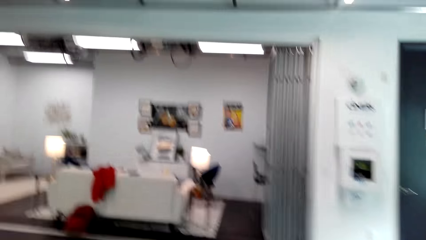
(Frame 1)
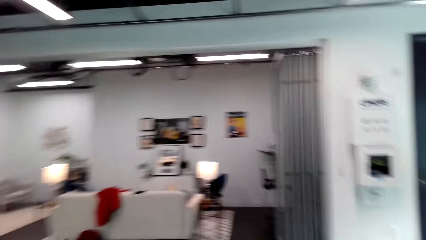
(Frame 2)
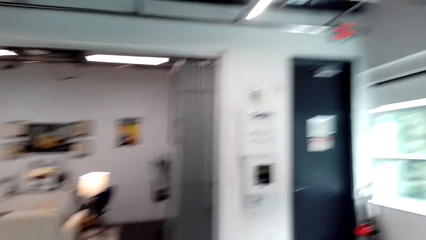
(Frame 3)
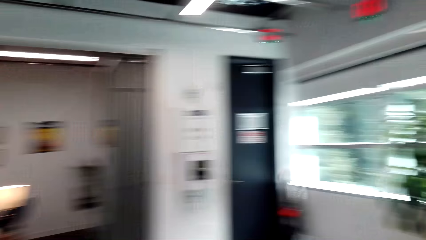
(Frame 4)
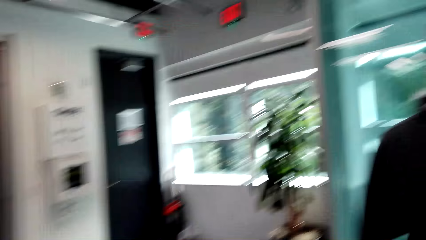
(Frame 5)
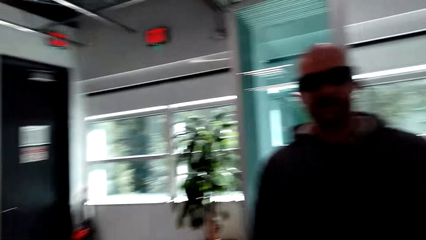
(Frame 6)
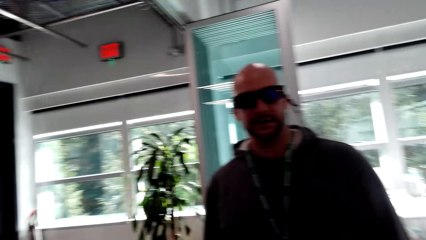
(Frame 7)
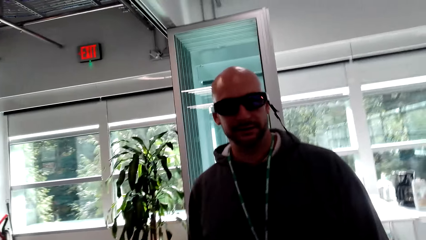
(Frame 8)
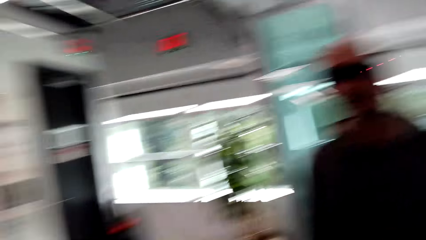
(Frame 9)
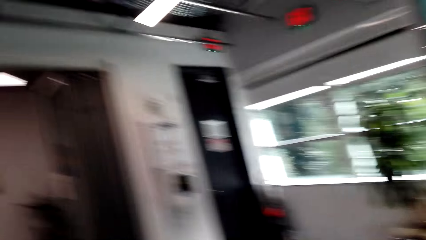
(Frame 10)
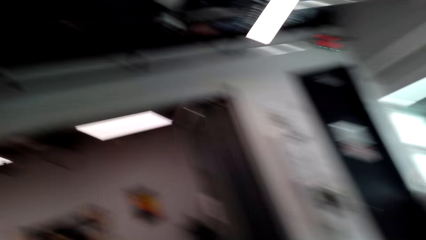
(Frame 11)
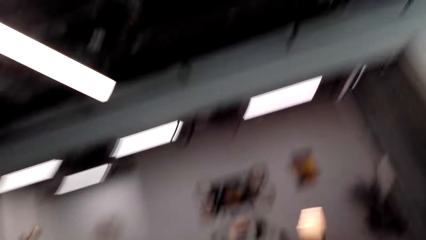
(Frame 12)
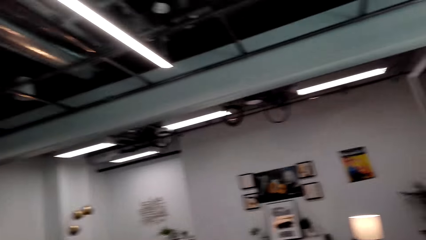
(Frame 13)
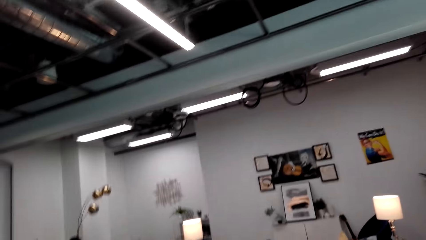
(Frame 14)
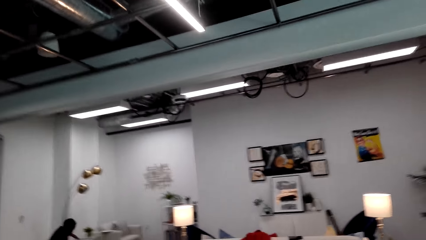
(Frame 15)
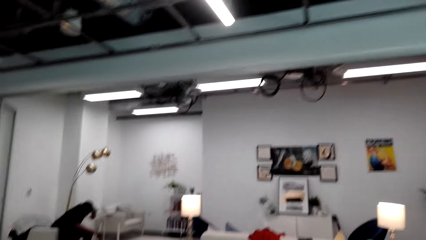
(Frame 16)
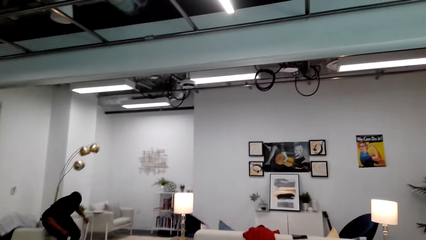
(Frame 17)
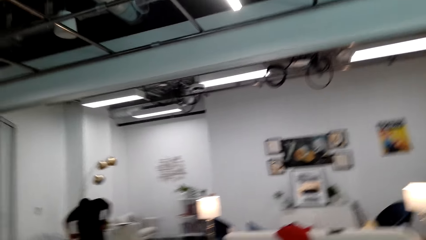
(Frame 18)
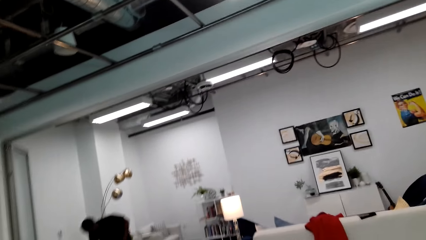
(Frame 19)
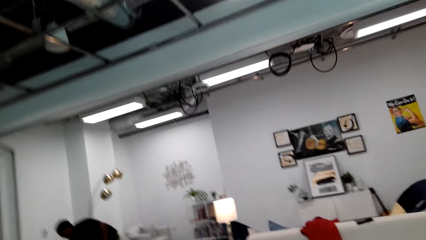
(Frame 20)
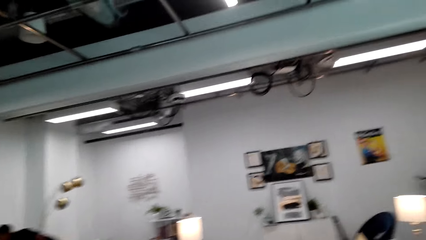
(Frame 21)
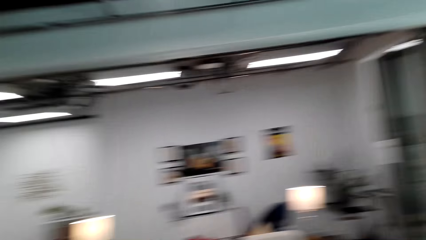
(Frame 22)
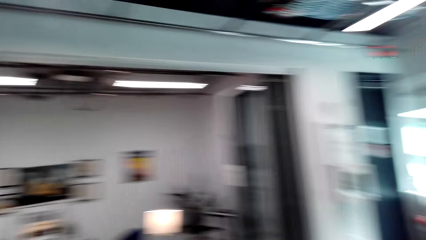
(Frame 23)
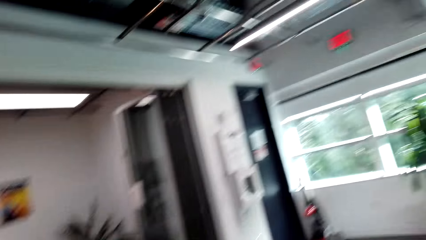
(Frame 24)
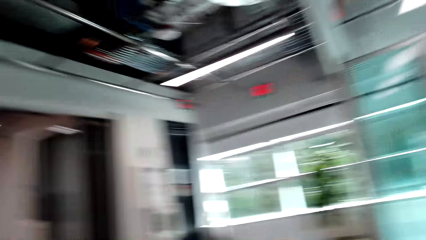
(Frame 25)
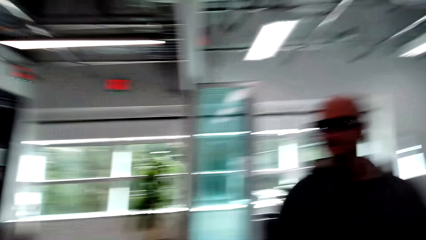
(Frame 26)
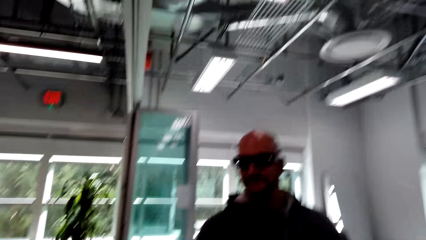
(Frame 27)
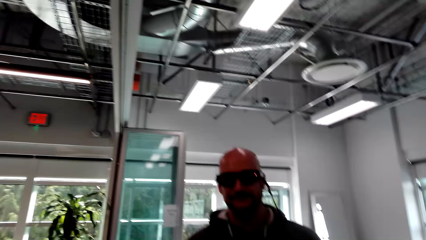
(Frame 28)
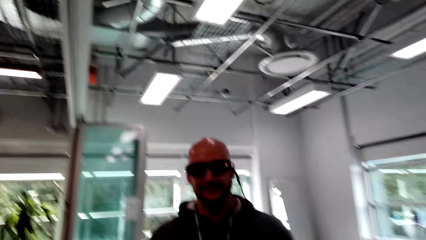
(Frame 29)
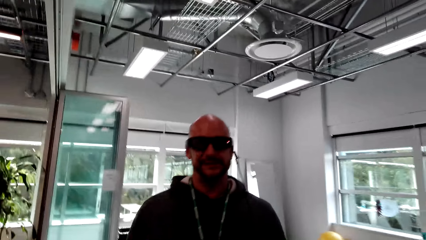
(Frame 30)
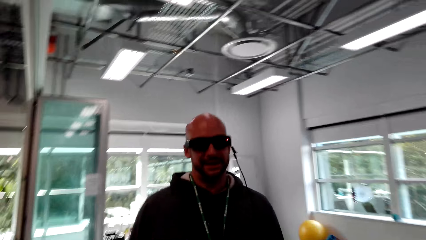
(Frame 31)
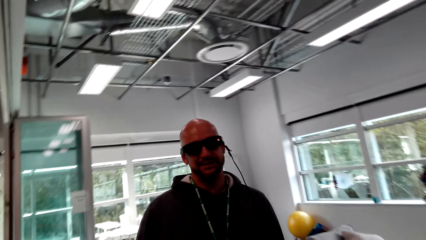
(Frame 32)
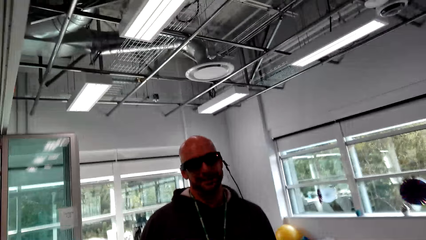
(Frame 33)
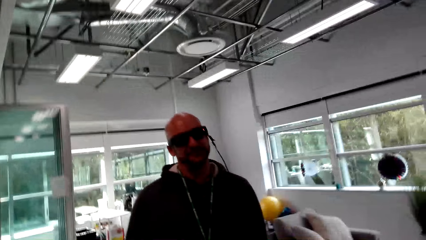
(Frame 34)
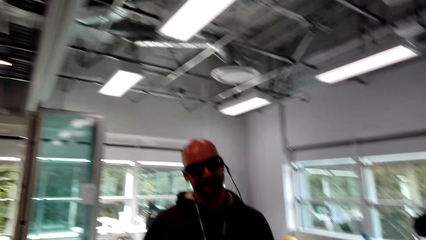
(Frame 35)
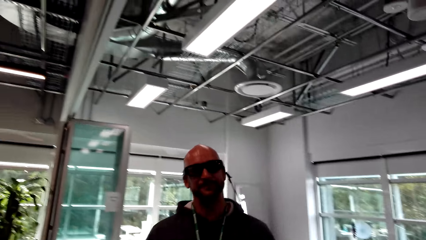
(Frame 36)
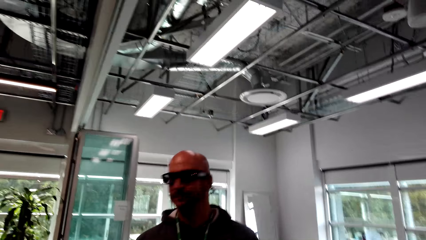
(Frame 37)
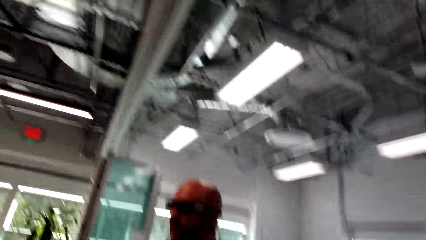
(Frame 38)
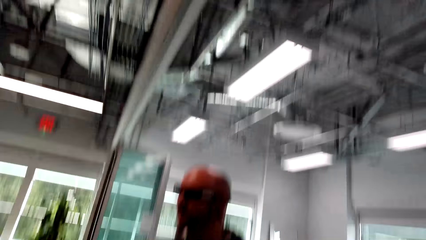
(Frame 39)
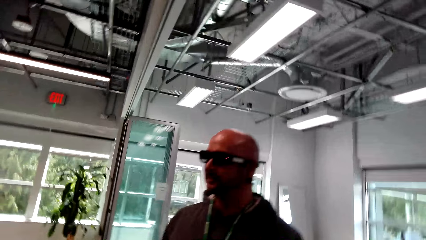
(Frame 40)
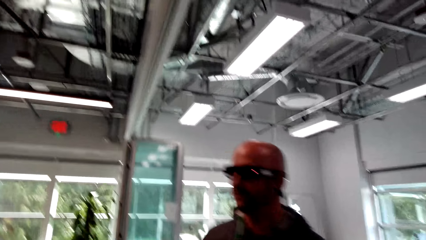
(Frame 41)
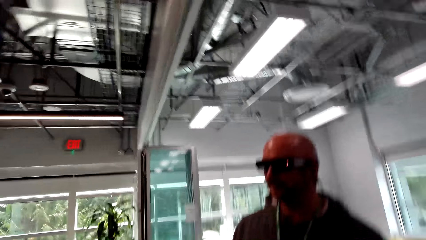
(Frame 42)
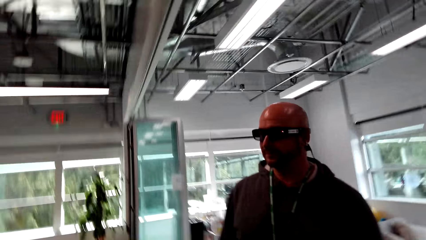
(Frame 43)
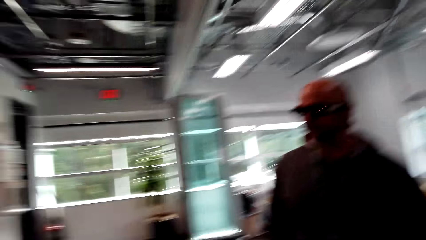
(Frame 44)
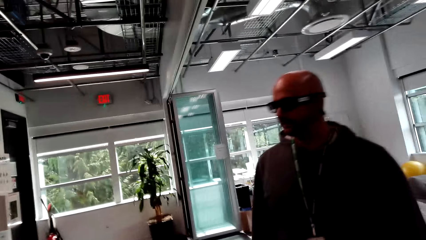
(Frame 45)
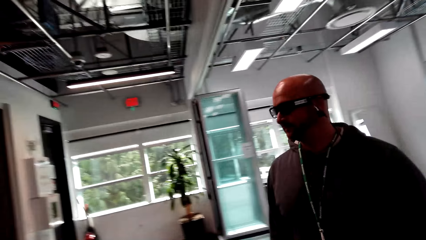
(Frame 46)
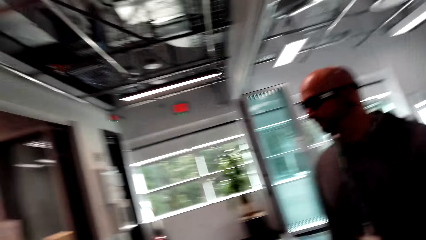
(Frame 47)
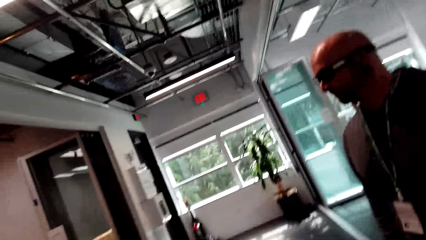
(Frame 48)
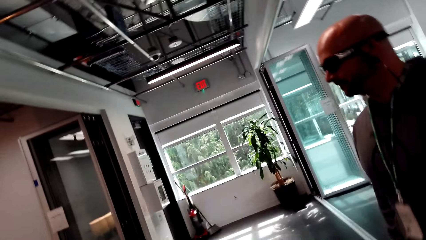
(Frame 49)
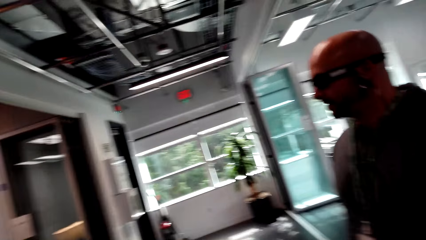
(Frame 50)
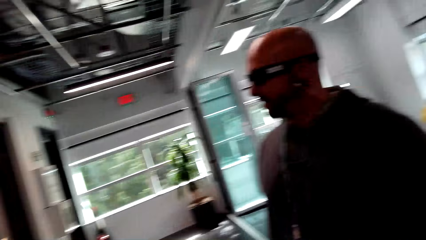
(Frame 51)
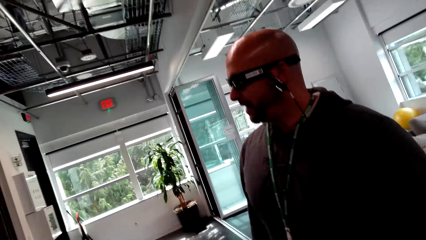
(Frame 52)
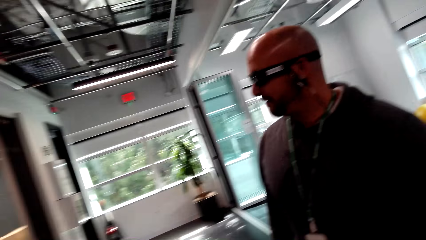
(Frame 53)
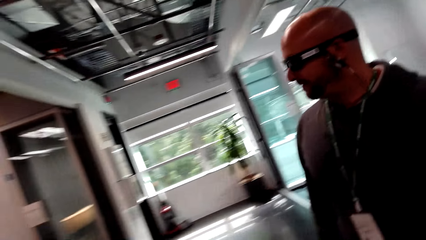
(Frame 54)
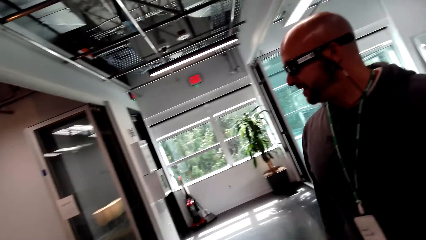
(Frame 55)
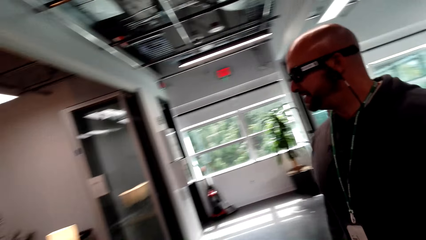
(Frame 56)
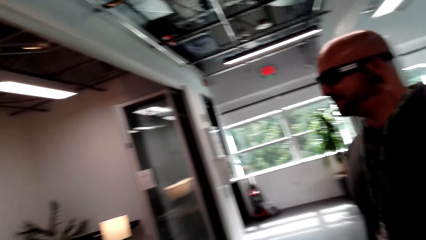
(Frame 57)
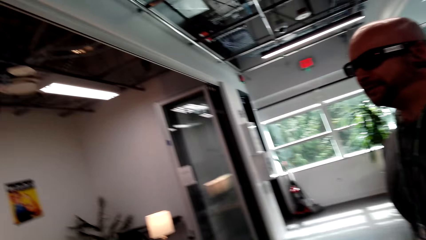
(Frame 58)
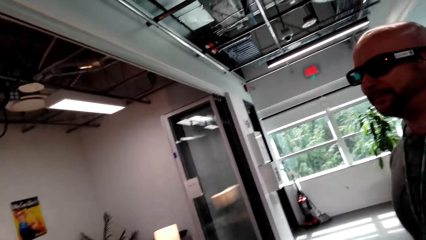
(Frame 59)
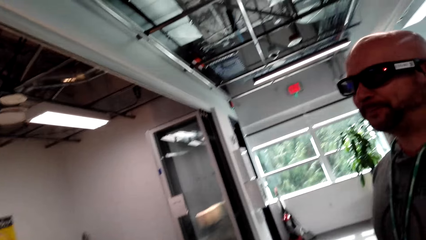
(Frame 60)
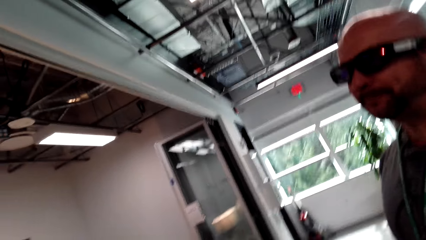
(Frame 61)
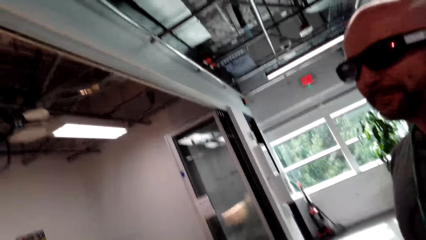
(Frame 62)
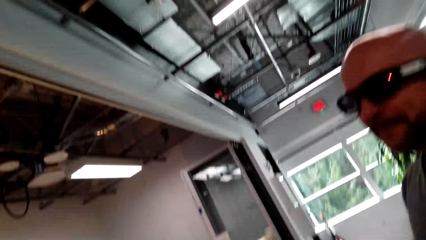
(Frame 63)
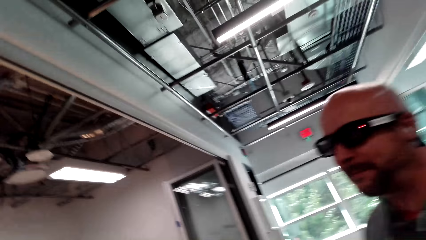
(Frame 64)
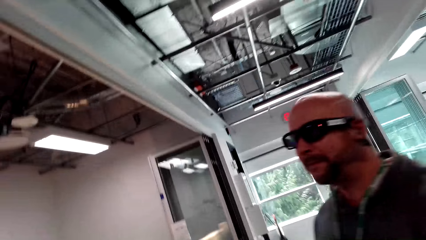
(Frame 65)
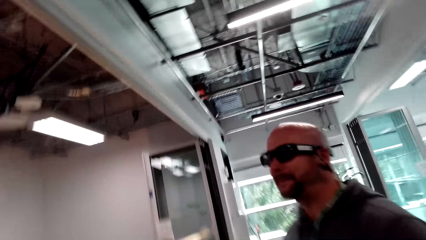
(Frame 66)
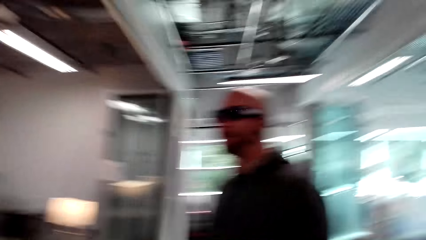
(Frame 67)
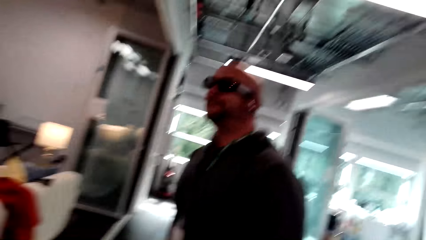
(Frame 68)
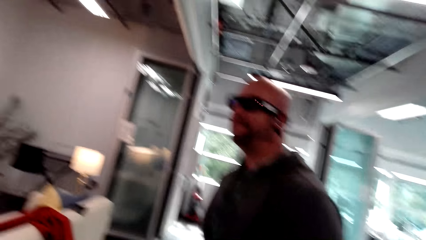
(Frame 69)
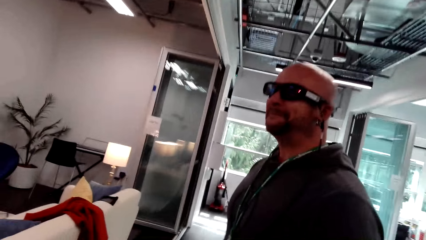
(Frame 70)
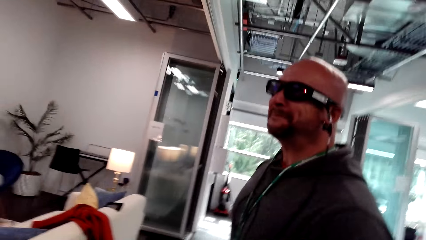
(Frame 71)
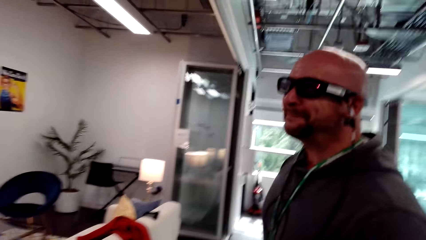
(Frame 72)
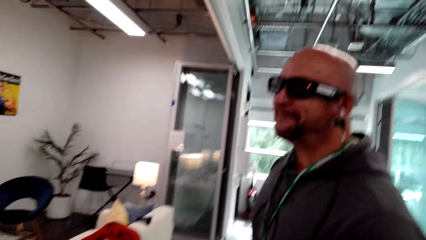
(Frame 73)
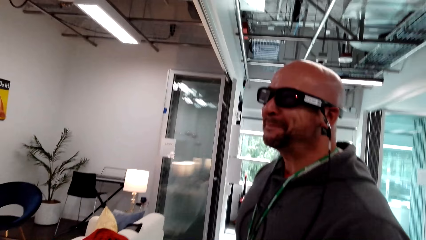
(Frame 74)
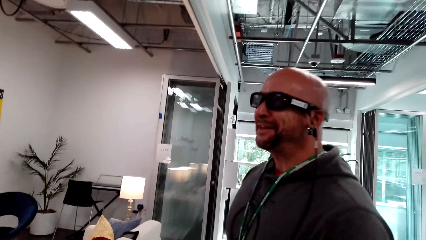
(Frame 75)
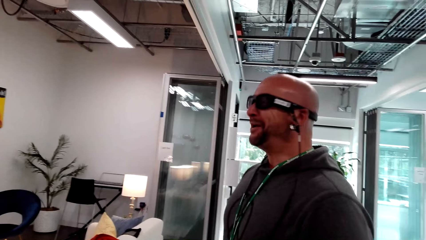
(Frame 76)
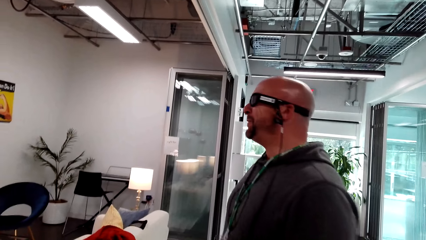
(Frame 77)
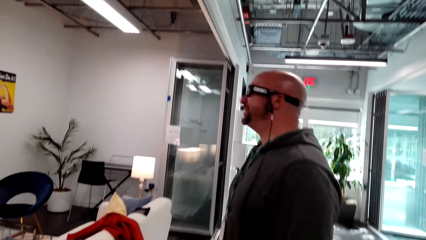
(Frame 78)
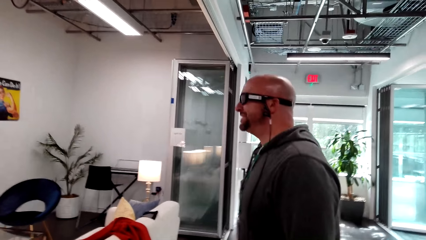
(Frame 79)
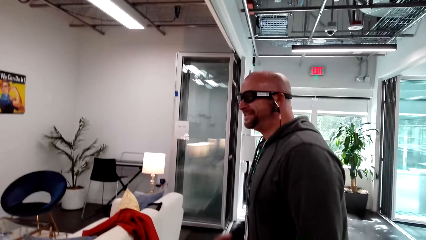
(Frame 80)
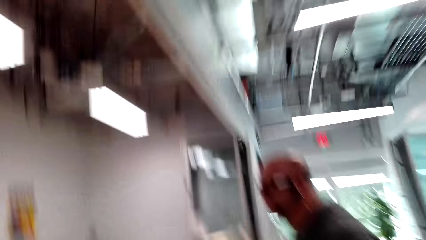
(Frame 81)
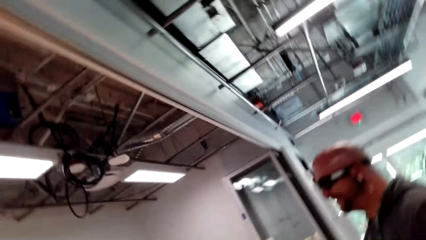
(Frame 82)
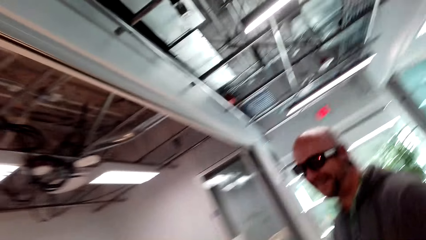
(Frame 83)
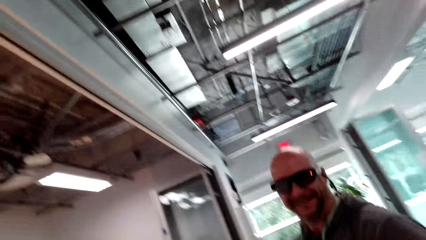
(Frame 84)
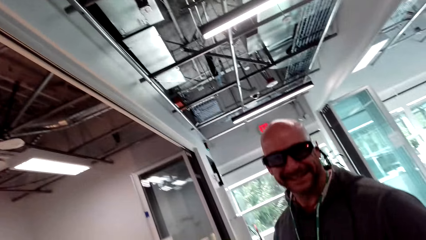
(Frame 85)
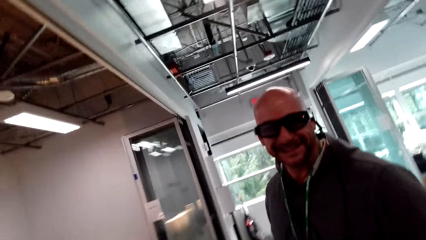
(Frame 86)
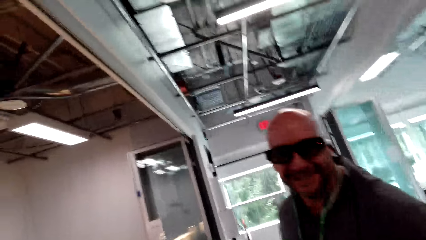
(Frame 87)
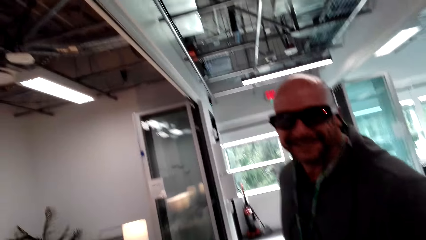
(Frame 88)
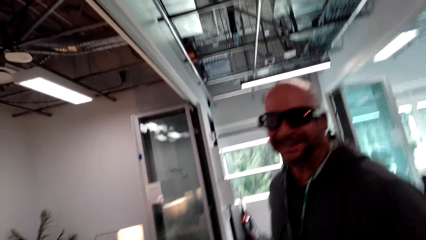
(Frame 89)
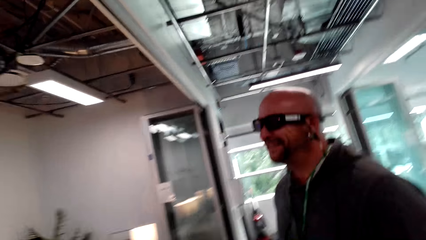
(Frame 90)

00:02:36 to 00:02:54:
A man shakes his head. The camera wearer talks to the man. The man talks to the camera wearer. The camera wearer talks to the man. The man talks to the camera wearer.
